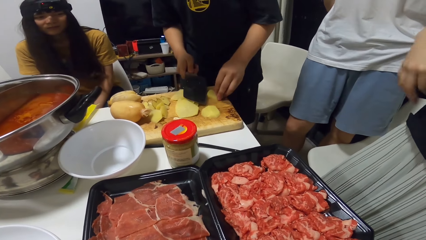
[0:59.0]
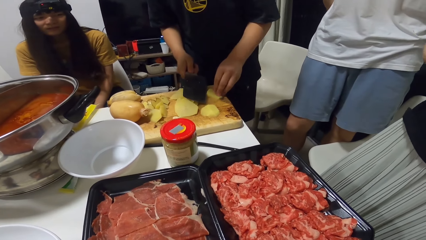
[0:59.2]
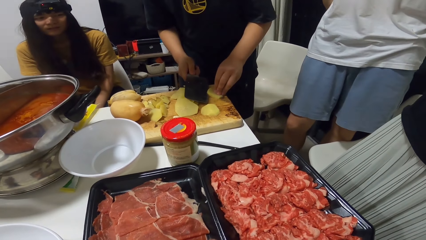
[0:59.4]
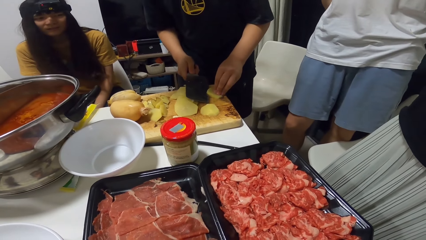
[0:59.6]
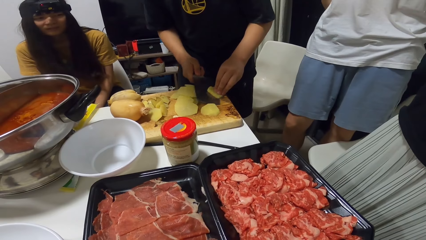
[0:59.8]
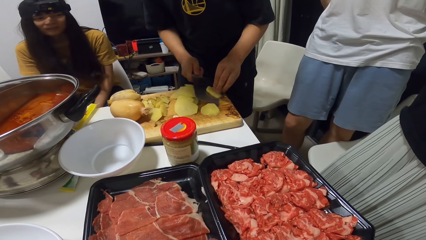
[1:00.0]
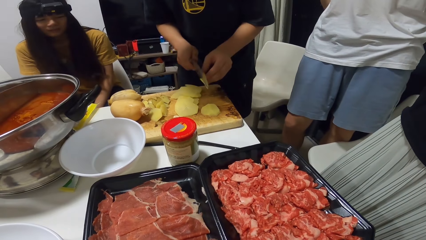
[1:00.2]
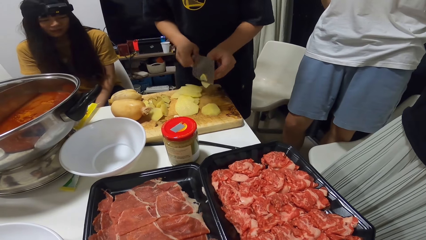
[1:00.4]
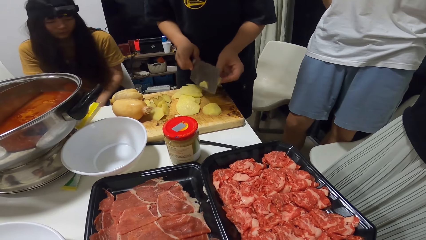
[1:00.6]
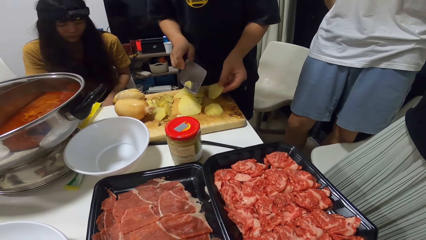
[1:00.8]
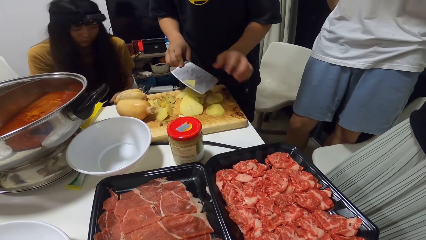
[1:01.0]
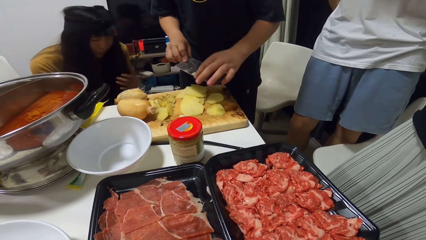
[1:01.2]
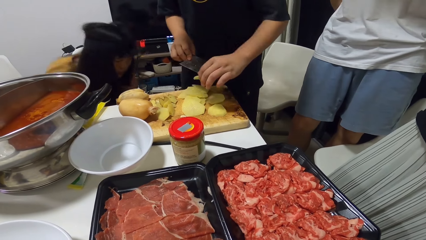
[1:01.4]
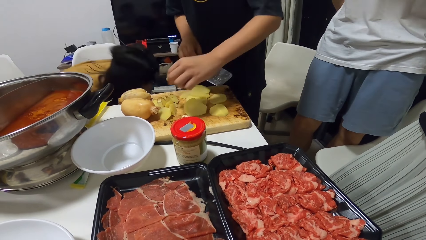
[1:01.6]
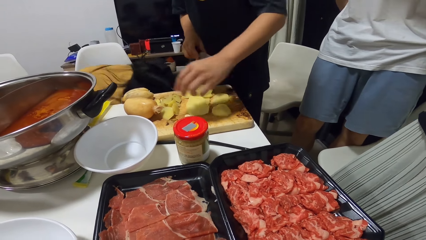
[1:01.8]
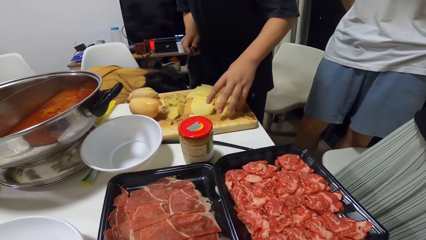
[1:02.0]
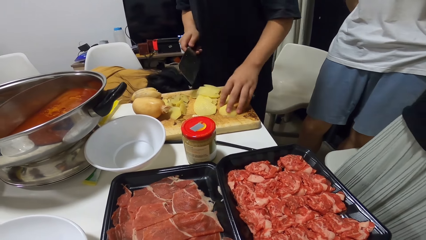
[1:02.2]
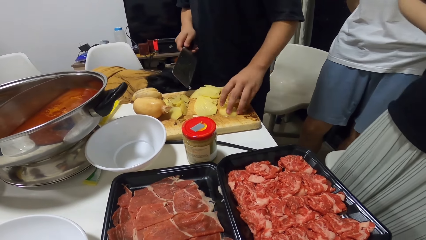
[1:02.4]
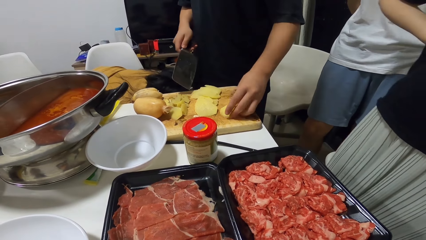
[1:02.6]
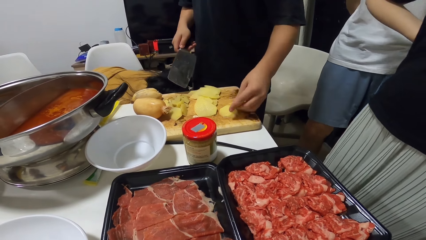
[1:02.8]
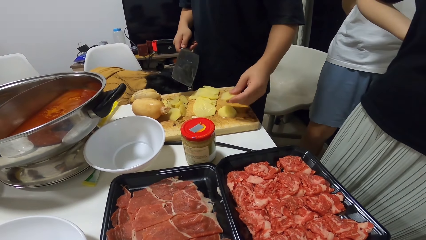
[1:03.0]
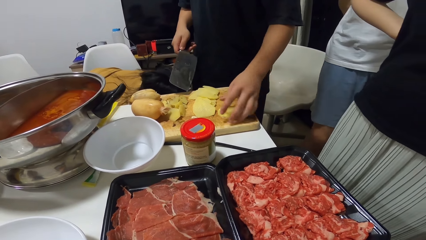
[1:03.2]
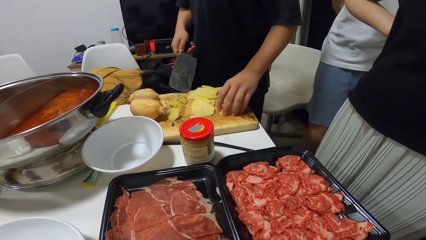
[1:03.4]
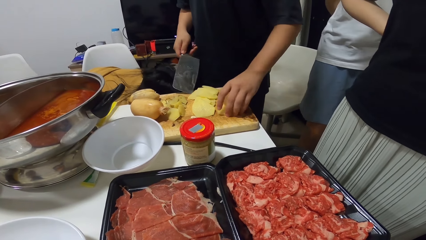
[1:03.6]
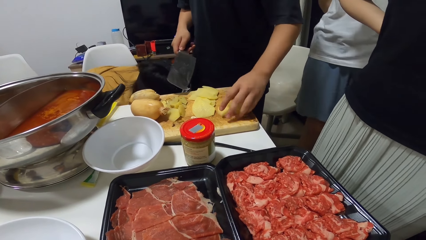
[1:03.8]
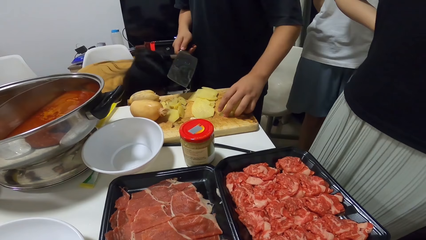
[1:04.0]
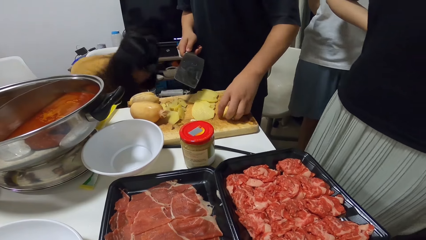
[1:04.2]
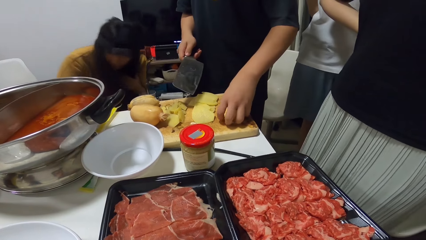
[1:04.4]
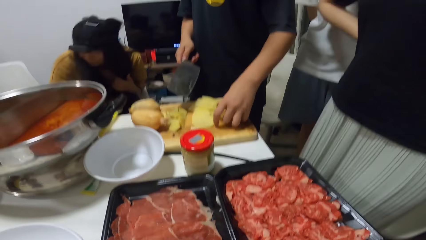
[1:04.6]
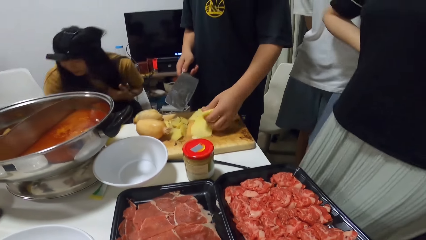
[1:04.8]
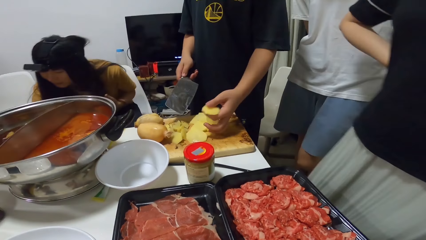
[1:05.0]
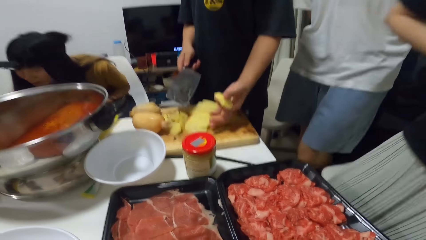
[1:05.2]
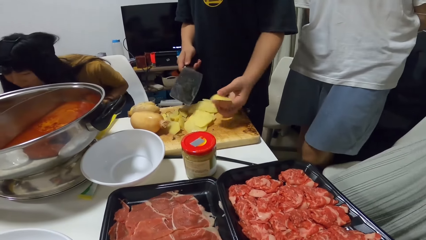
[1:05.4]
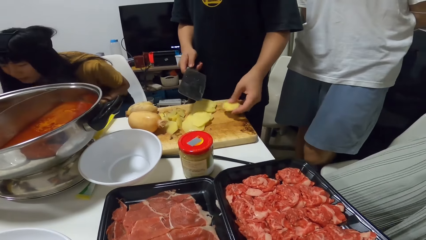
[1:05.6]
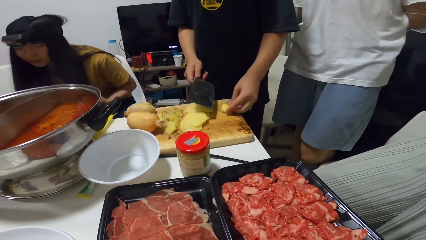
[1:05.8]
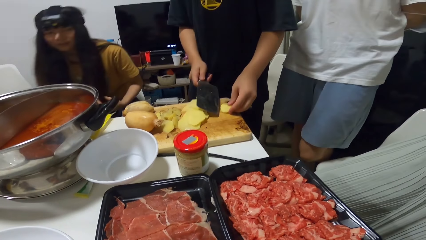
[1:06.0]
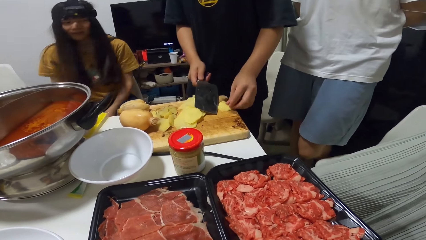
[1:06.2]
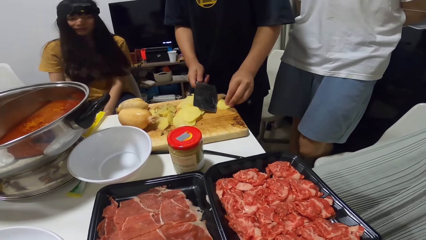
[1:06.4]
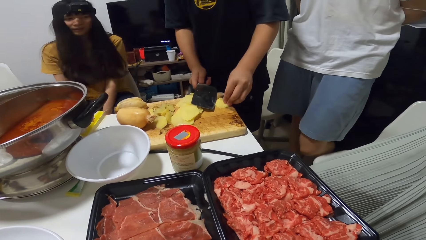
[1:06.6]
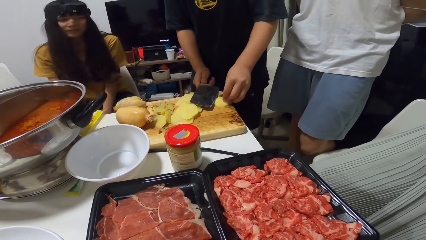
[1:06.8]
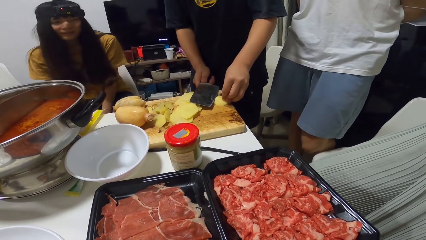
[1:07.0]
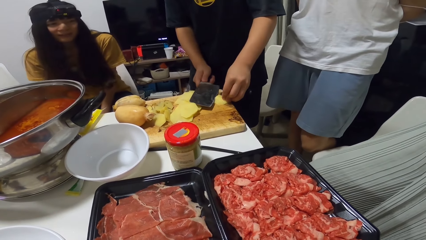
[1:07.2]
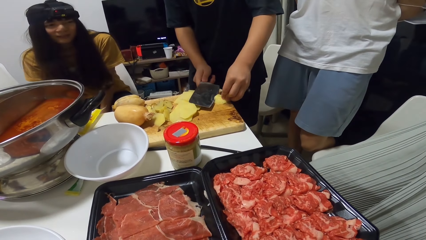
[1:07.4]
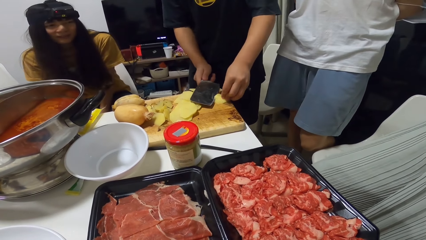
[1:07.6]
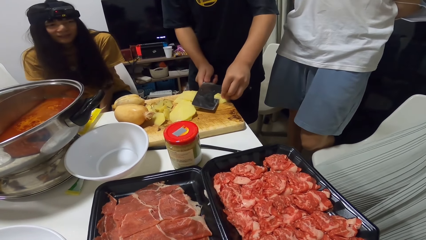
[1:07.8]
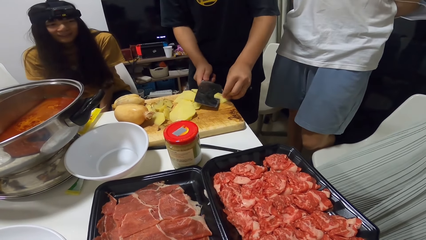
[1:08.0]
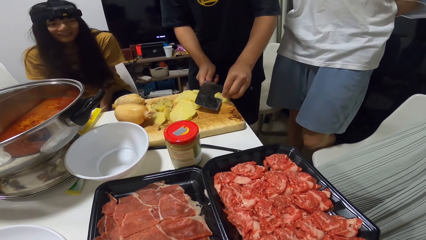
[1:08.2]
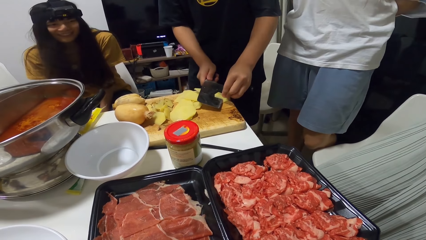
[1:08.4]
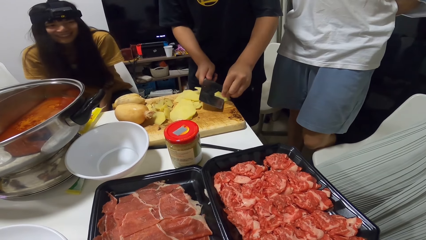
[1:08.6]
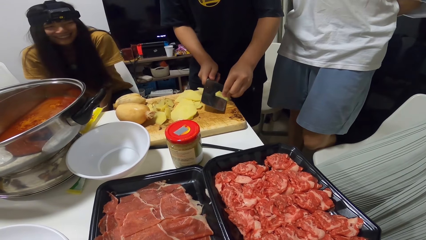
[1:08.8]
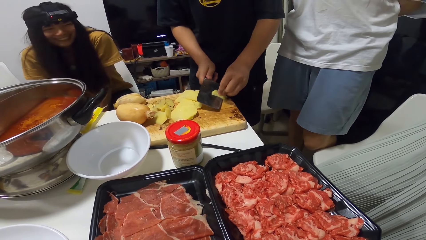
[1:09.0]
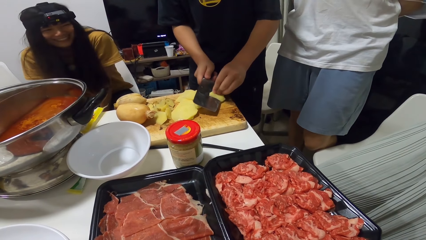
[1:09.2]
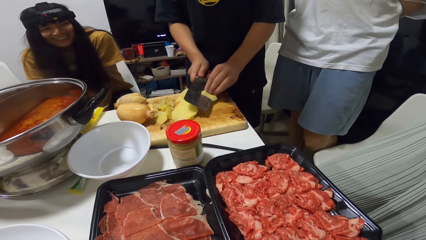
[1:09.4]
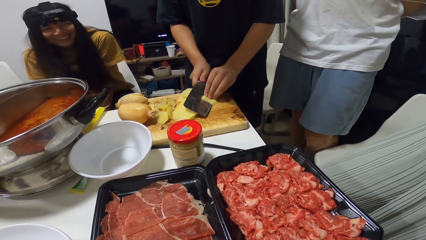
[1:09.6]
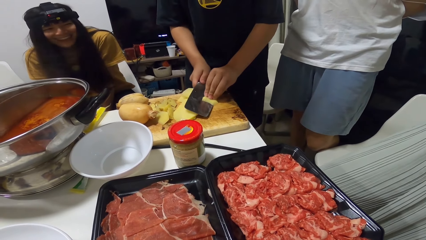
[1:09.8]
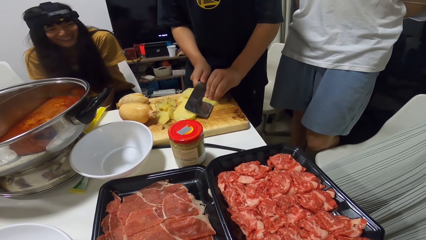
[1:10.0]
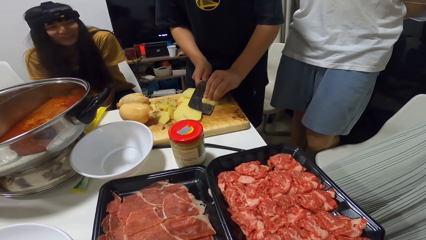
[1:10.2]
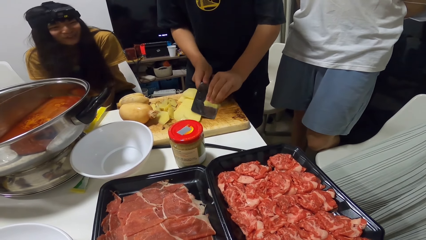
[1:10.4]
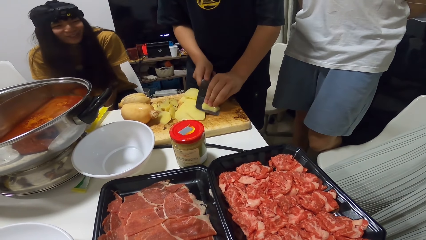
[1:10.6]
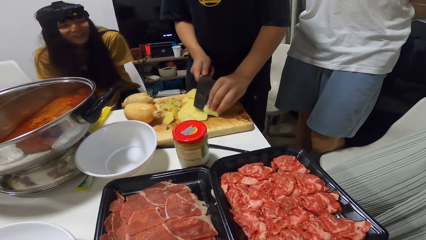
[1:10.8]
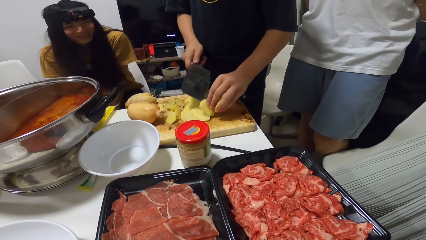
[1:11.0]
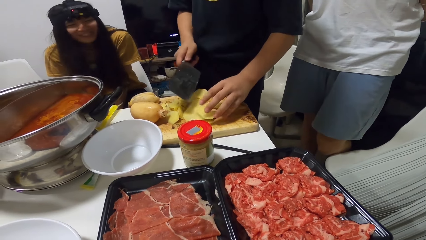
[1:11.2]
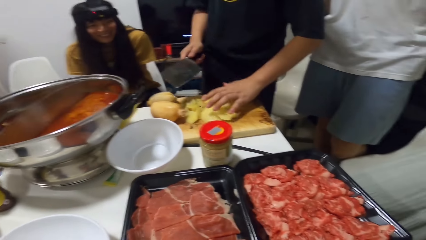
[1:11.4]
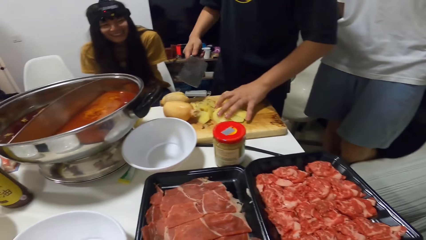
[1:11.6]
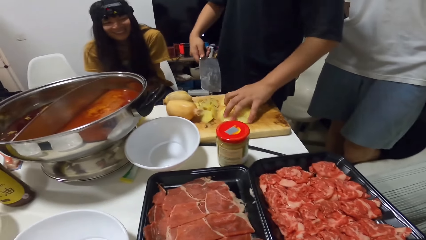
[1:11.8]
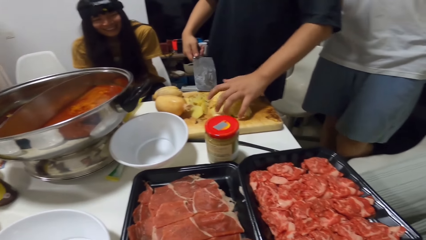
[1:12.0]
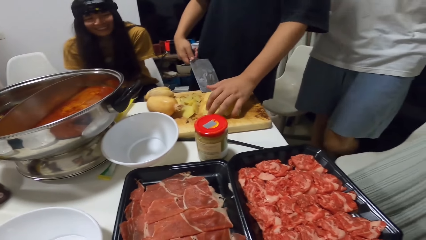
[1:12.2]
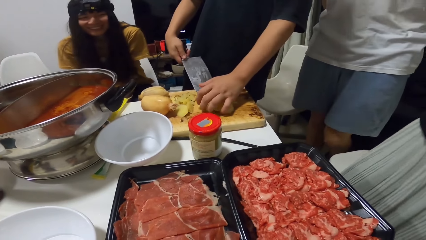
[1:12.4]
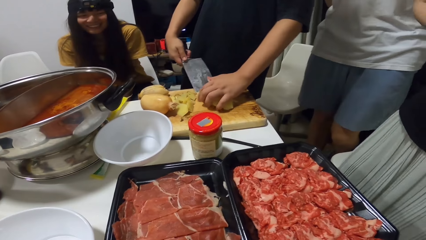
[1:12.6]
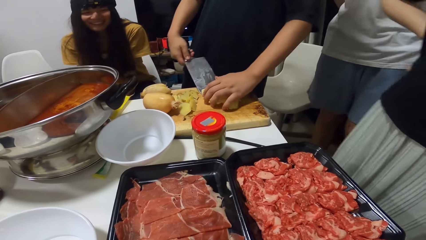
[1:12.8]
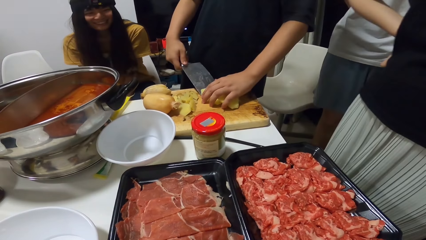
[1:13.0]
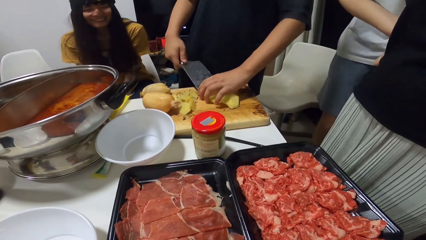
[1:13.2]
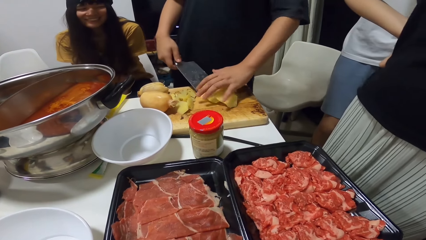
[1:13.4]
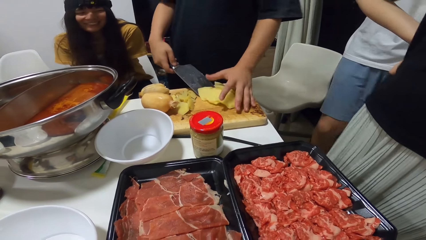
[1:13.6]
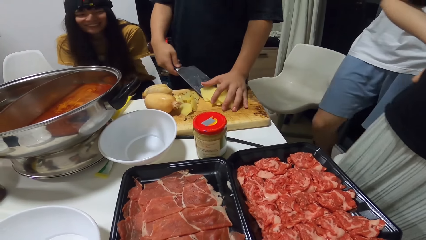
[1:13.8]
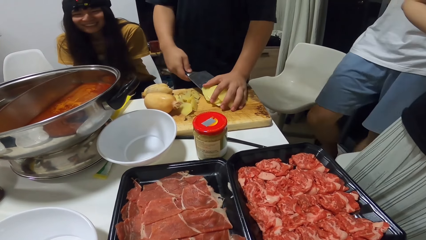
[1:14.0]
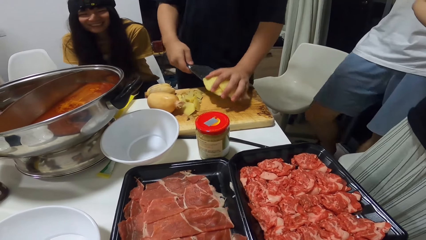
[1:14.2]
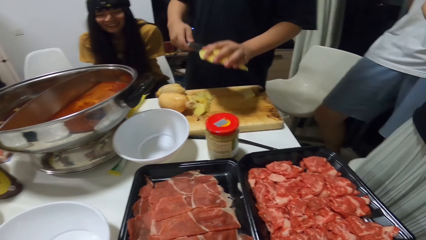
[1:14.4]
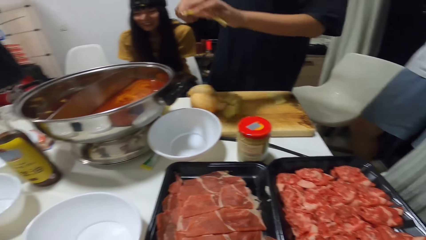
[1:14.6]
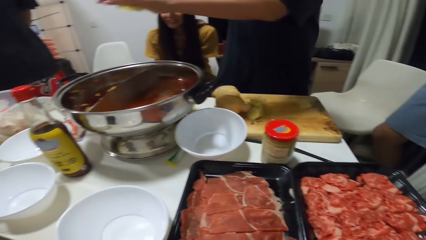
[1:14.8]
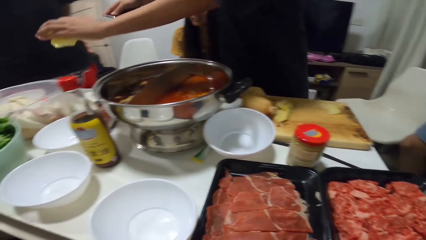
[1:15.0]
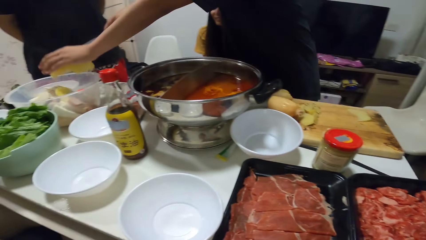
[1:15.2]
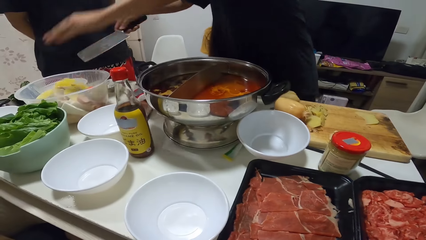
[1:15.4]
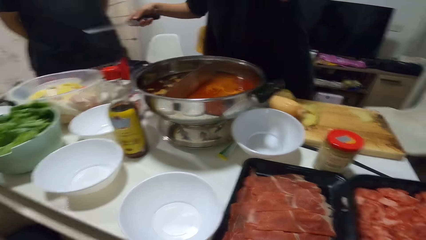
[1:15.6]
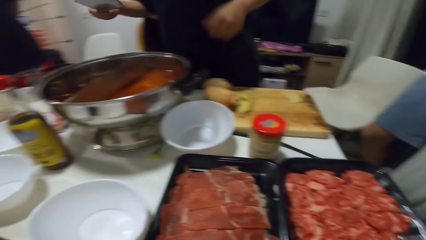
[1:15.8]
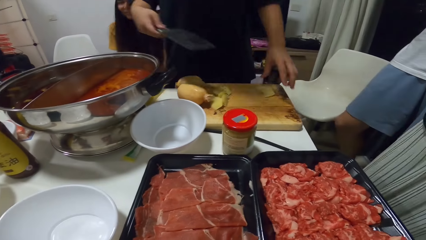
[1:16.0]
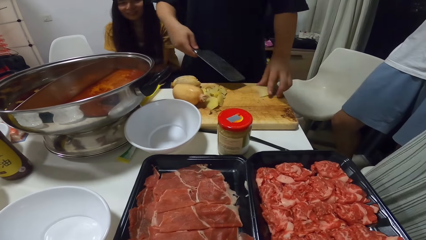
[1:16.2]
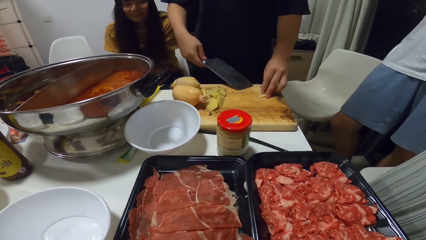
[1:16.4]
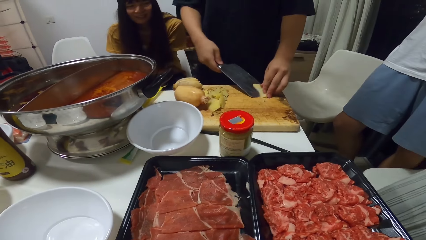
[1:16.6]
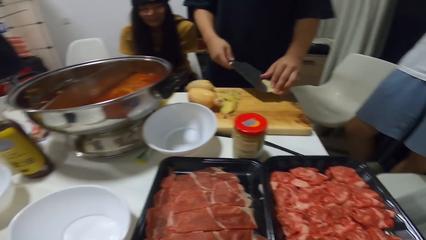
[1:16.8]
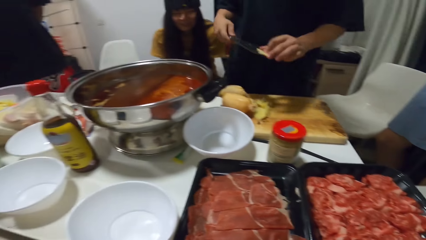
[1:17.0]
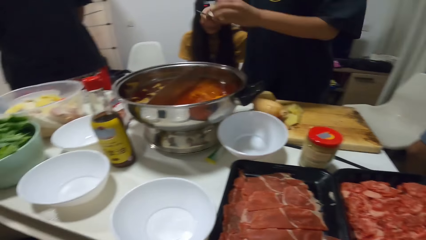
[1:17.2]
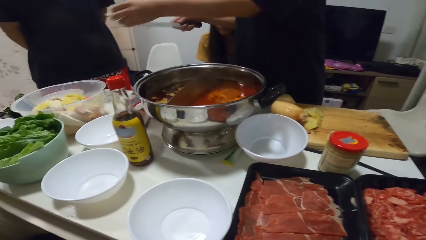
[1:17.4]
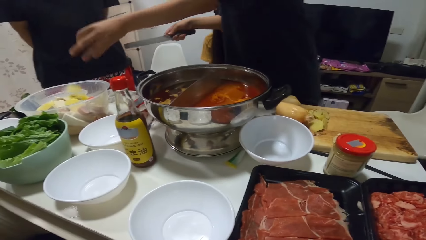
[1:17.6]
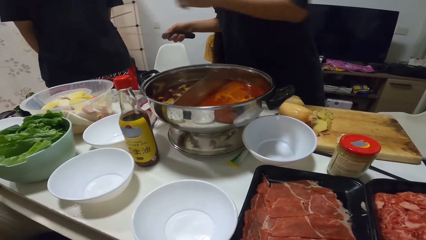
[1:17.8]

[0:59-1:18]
A person bends. A man picks up Irish pieces on the chopping board. The man cuts the Irish potato on the chopping board with the knife. The man carries the potato slices with the cleaver and his left hand. Another person moves his leg. The man puts the potato slices into a bowl on the table. The man carries a potato slice with the cleaver and his left hand. The man puts the Irish potato pieces in the container with the left hand.
